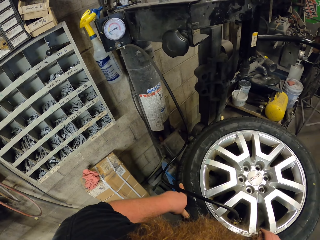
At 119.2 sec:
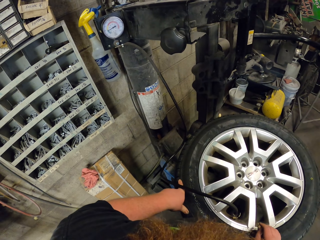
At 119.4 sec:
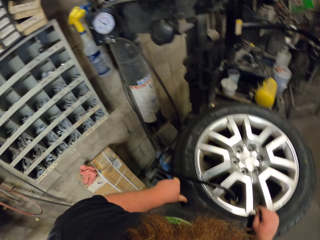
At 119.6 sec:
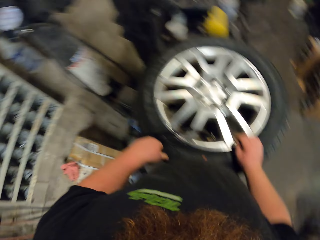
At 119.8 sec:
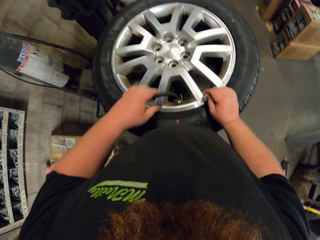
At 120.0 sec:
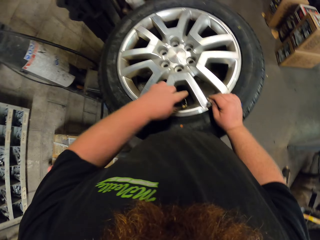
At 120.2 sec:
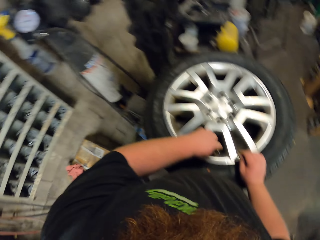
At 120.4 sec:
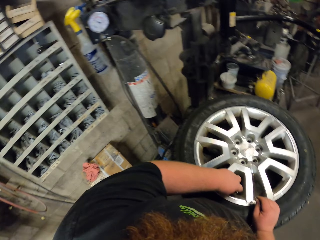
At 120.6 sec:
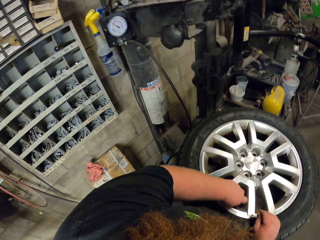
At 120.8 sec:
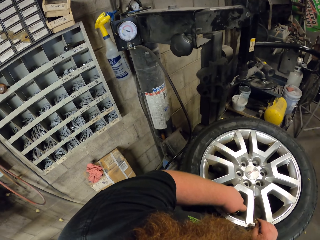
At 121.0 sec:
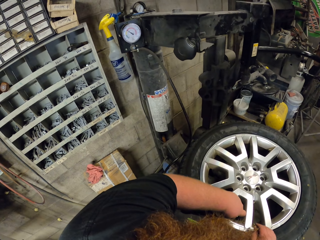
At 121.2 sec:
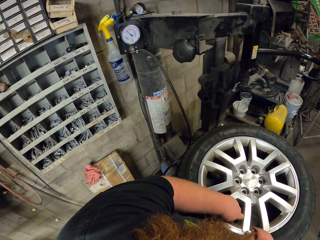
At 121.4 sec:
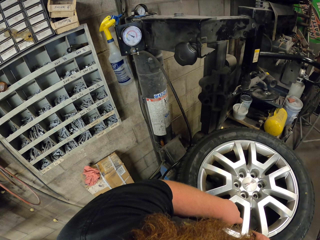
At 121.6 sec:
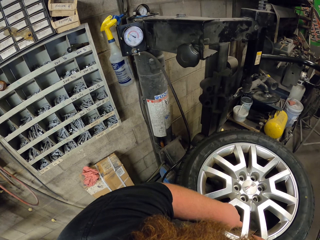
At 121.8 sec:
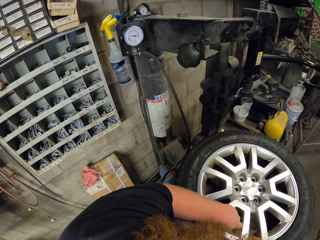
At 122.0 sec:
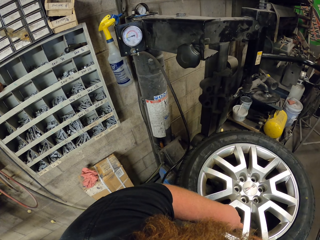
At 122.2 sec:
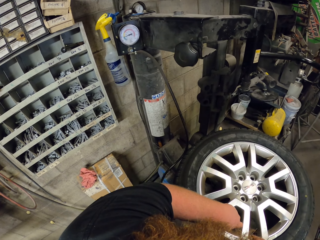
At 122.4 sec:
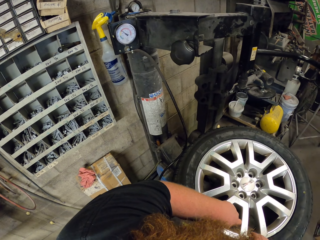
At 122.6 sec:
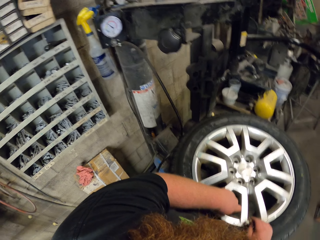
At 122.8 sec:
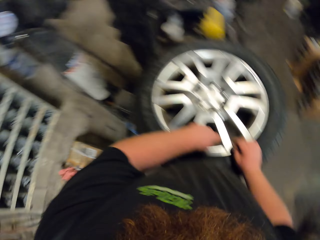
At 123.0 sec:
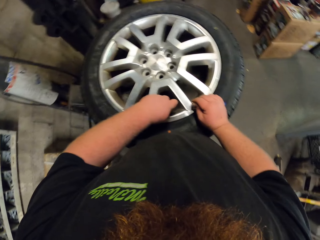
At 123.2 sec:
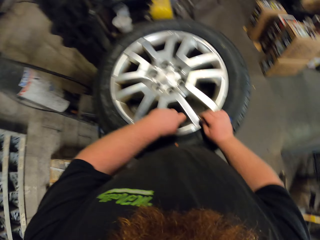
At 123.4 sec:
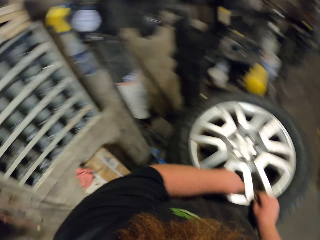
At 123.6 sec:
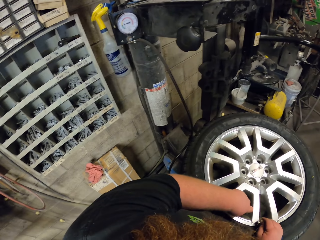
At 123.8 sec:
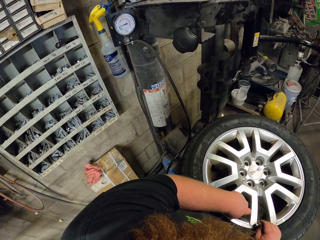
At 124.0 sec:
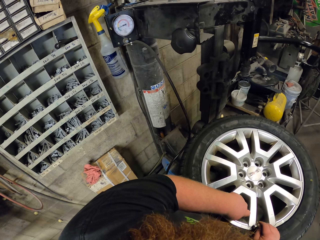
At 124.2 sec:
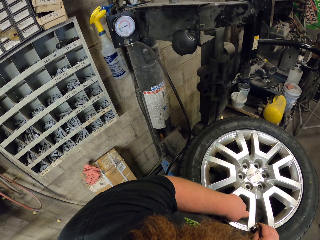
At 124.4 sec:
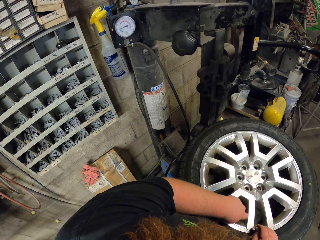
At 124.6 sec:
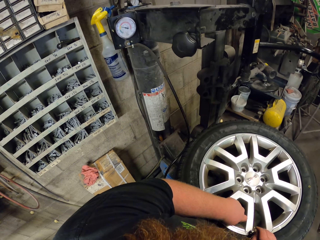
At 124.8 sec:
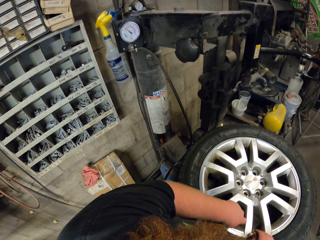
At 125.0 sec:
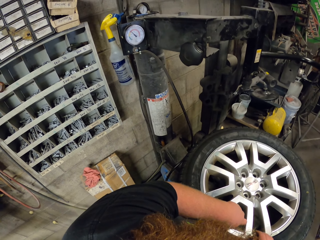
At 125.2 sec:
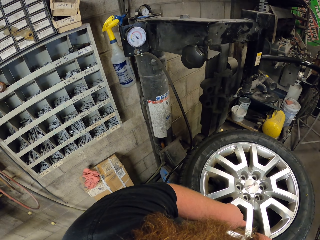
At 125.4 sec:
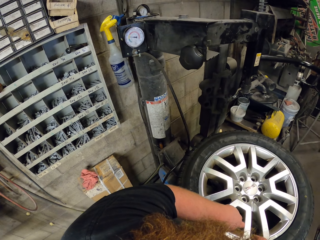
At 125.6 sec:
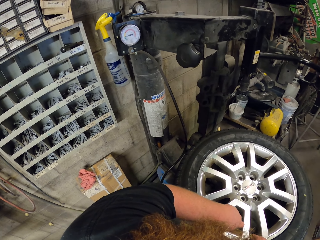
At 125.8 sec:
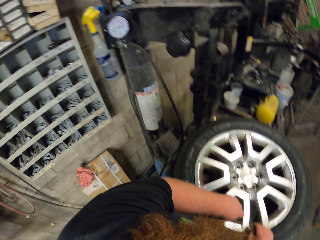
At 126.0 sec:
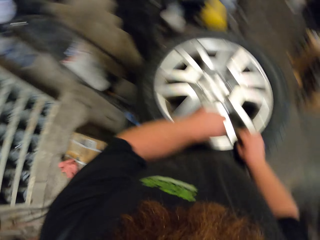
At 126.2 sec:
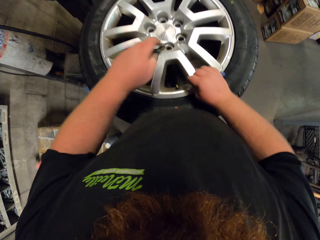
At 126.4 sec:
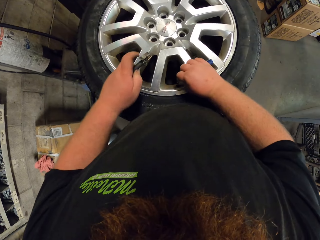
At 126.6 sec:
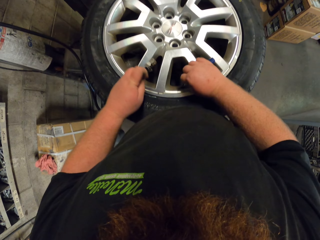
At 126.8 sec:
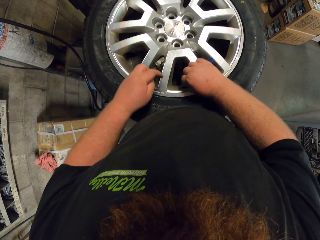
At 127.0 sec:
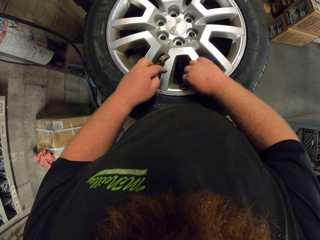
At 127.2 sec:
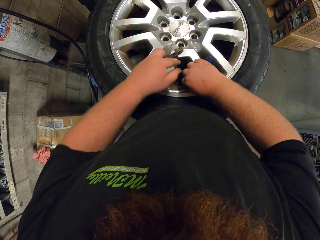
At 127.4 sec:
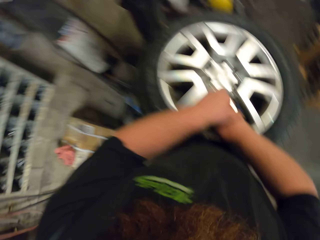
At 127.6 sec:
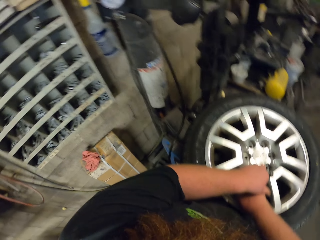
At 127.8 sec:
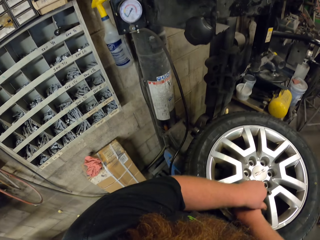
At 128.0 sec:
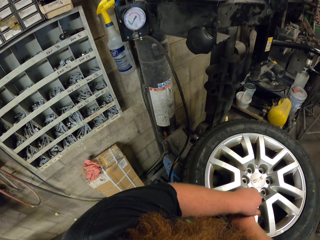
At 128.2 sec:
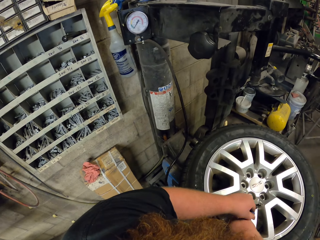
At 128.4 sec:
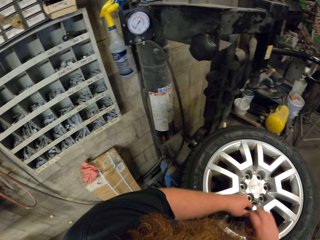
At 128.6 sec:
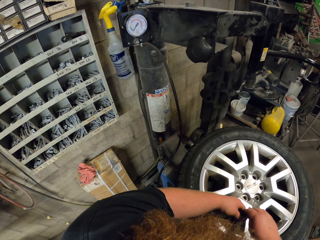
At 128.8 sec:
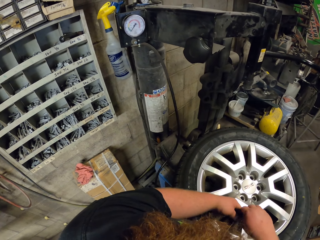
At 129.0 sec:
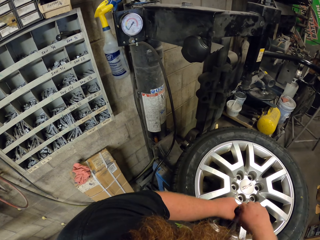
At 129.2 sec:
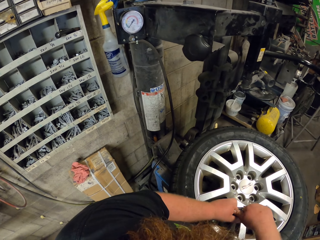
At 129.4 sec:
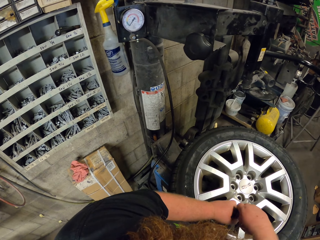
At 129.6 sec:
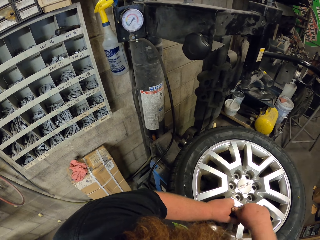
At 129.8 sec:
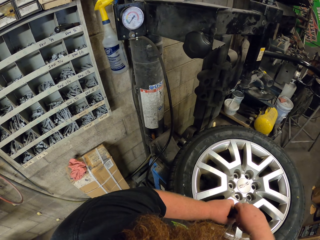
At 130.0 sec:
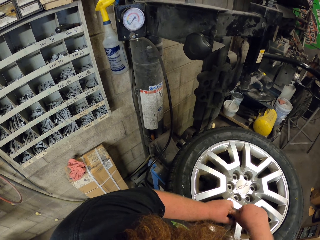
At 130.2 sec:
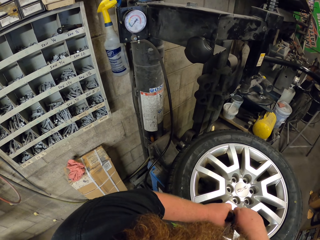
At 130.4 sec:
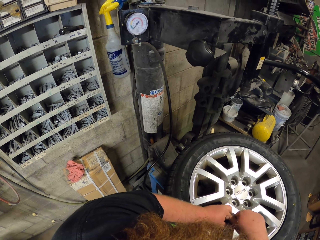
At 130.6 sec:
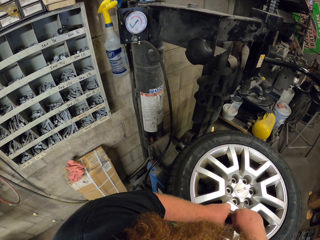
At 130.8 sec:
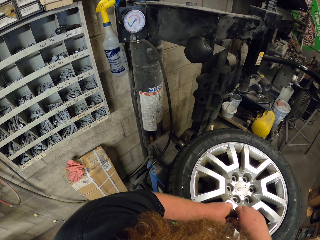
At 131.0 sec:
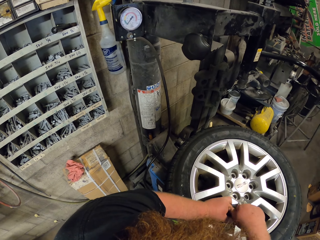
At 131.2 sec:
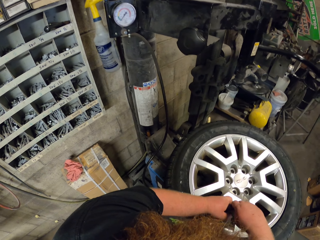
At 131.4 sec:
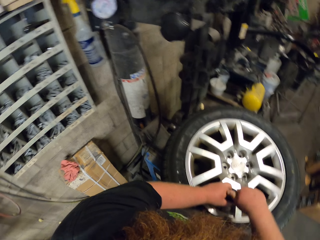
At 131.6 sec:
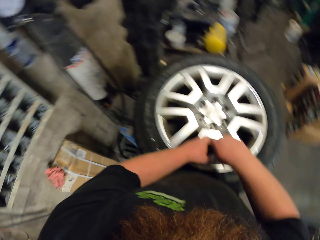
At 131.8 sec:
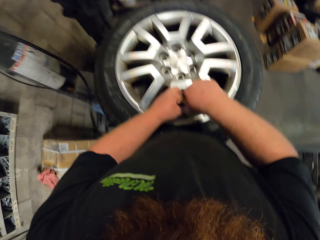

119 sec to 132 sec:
The camera wearer unplugs the air from the tire. They touch the tire. They fix something on the rim. They plug air on the tire.

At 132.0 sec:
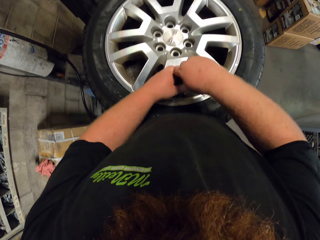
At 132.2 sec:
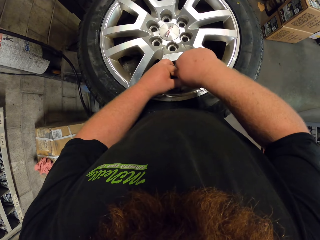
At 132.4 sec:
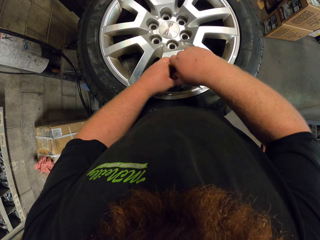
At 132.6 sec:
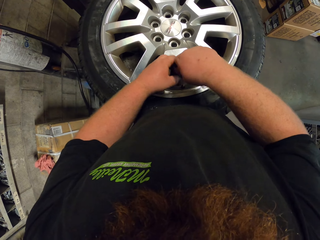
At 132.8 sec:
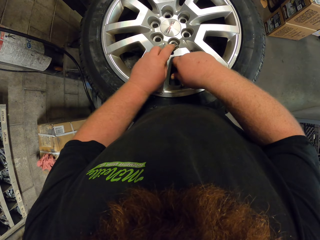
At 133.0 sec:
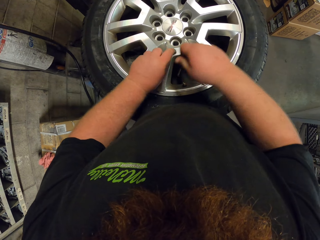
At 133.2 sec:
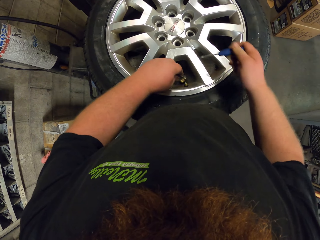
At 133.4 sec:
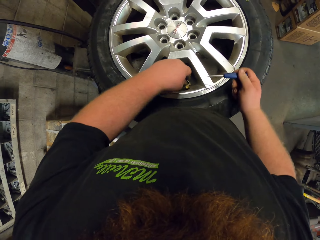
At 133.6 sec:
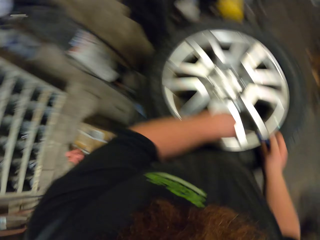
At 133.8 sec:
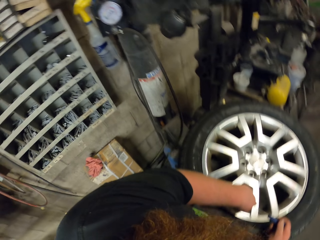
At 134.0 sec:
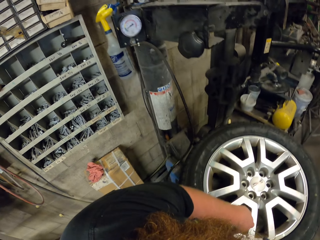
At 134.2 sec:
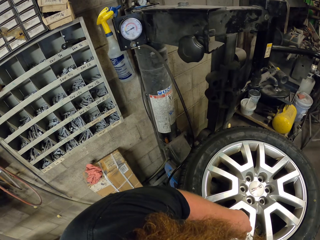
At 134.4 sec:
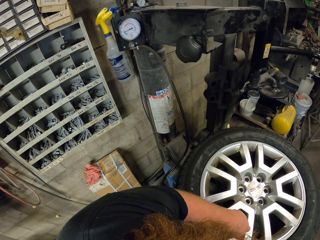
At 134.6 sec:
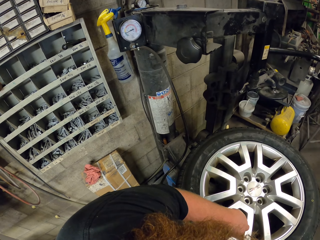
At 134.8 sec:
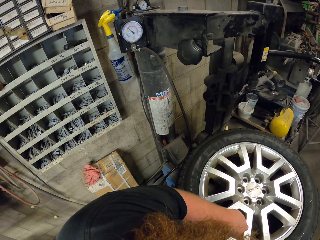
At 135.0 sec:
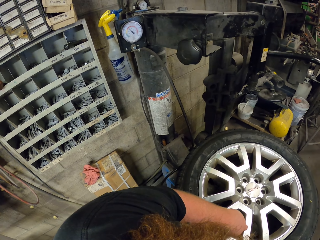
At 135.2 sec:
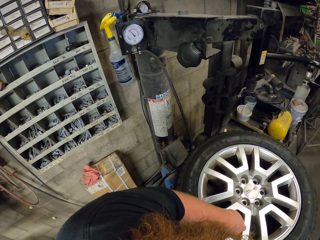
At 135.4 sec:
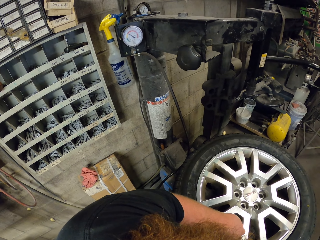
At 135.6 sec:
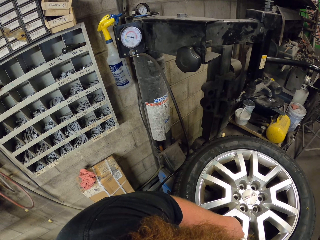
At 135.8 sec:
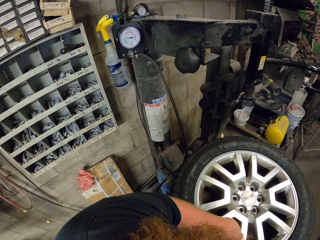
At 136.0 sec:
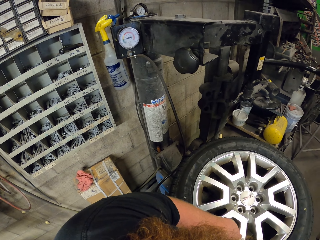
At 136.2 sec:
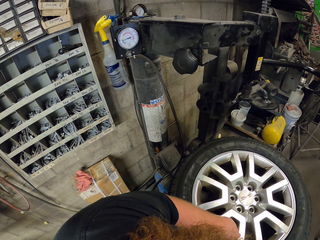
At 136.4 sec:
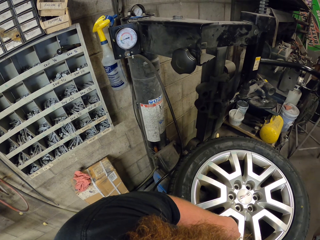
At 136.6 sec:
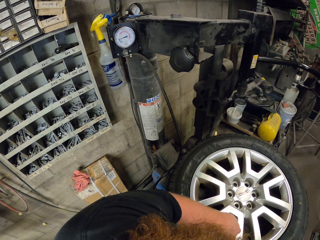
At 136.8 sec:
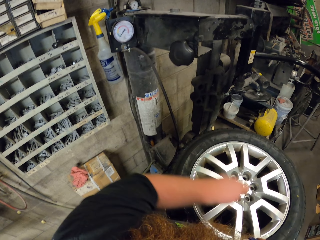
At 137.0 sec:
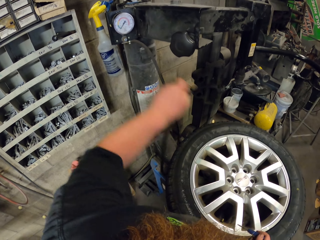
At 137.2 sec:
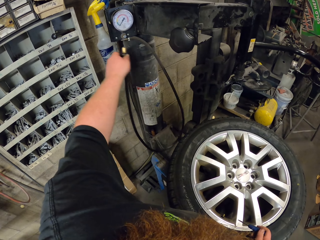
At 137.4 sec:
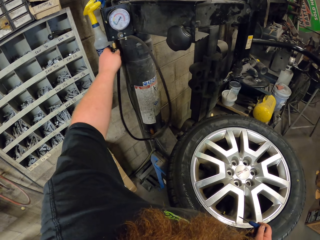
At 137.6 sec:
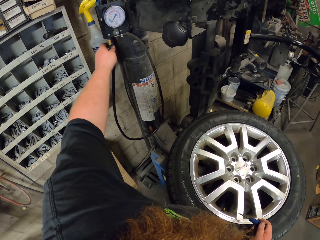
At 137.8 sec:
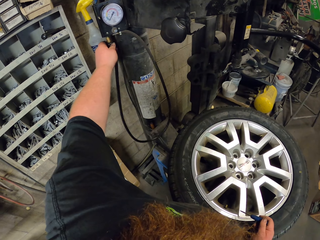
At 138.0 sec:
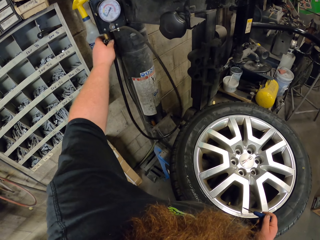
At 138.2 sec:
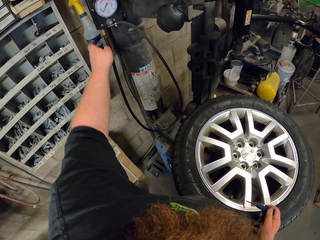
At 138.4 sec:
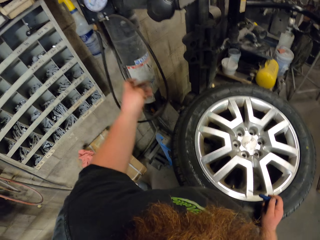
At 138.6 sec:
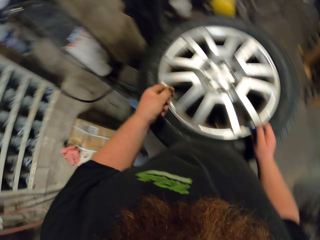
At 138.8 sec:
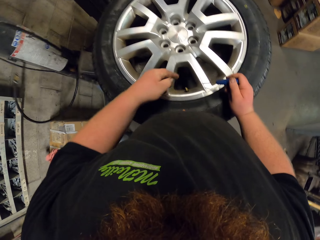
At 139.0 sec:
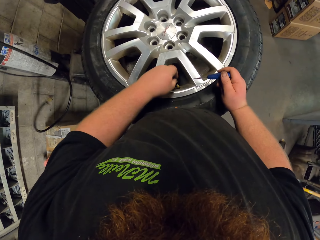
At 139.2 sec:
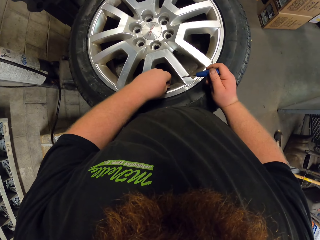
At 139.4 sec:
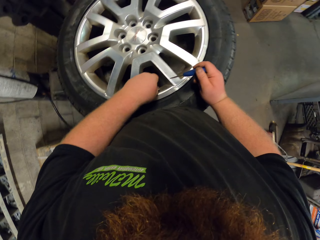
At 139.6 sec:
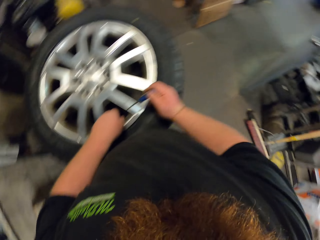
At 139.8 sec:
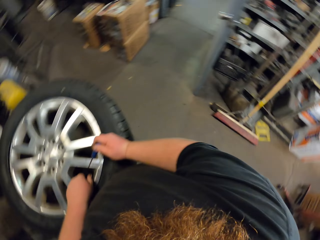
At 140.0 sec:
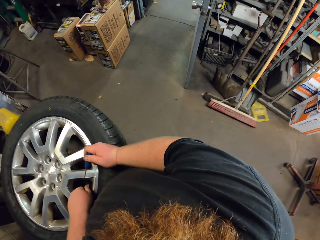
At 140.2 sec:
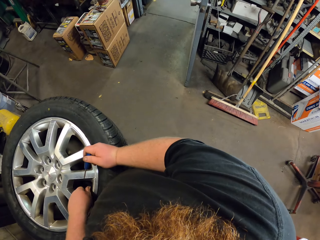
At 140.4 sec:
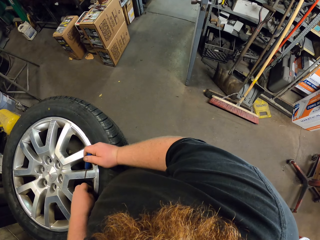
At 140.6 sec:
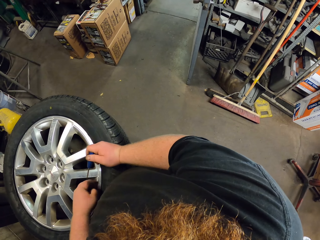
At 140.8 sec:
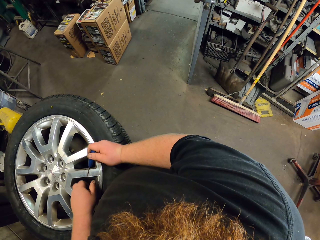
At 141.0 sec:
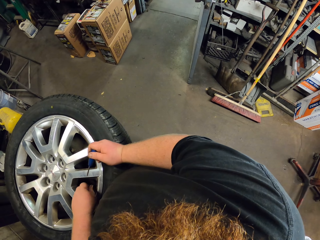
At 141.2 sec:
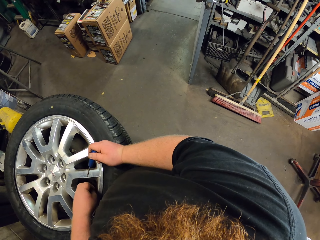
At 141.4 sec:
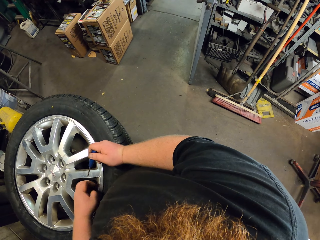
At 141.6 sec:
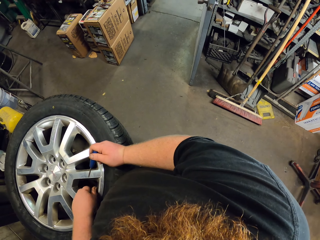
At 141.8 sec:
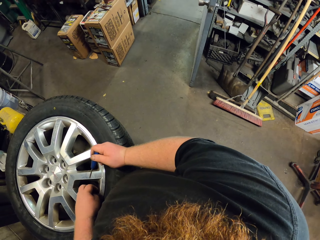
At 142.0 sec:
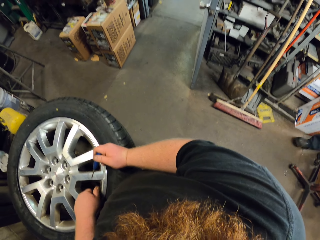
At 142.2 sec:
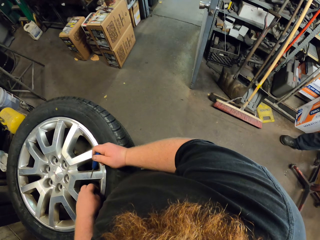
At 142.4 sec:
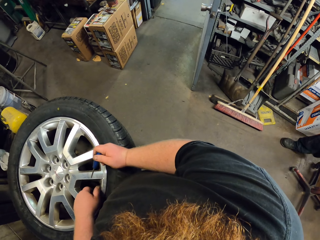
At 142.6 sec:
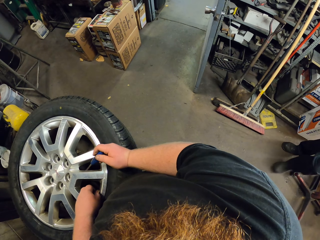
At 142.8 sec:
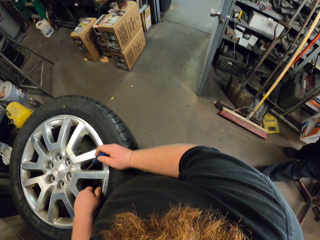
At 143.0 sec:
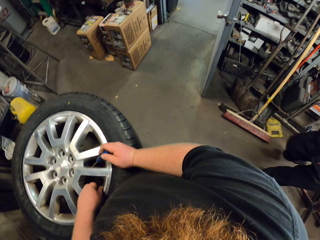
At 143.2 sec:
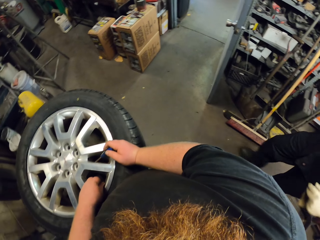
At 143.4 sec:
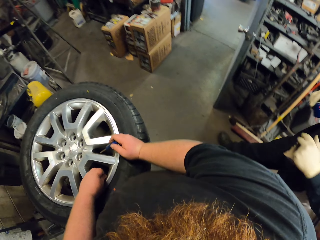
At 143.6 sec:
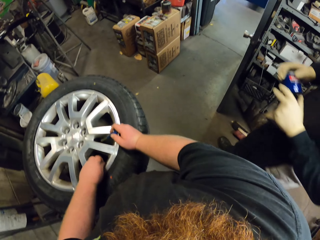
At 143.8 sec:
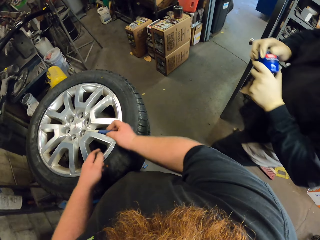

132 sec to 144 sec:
The camera wearer plugs air on the tire. They hang back the air pipe. They plug air on the tire. They look around. They tilt something. They adjust something on the tire.
